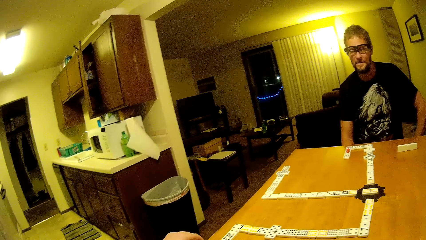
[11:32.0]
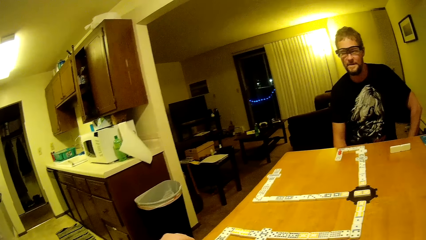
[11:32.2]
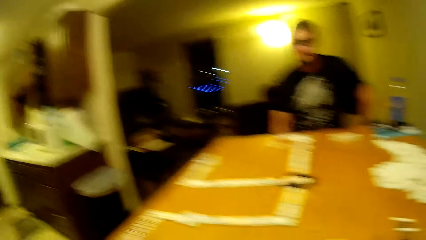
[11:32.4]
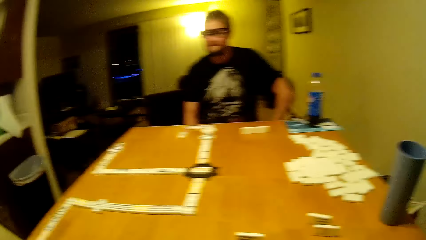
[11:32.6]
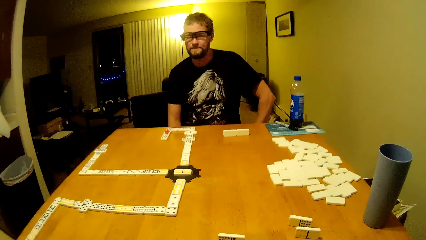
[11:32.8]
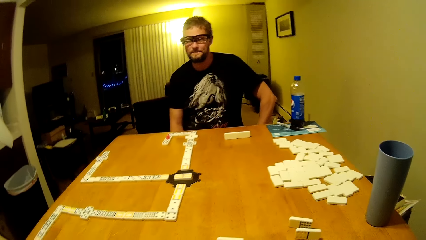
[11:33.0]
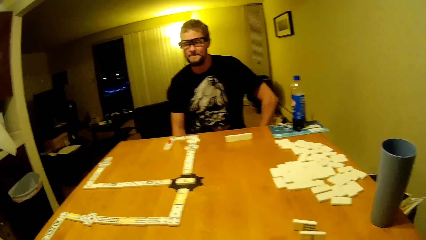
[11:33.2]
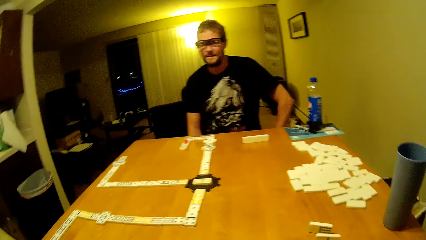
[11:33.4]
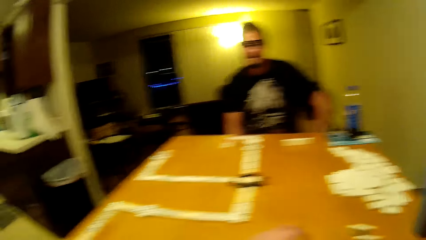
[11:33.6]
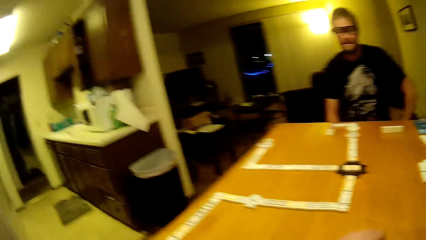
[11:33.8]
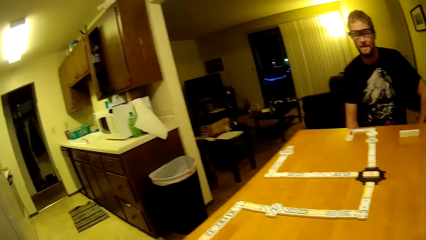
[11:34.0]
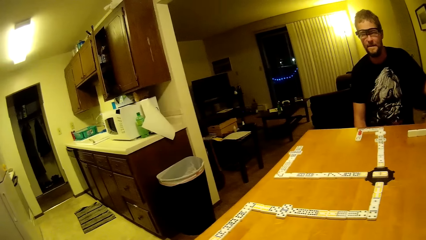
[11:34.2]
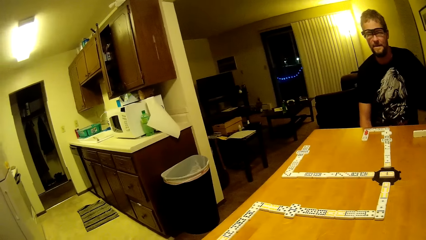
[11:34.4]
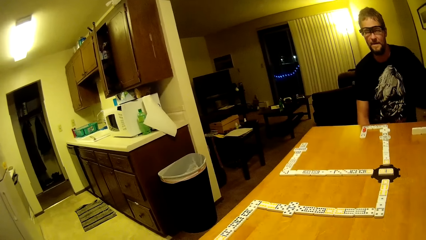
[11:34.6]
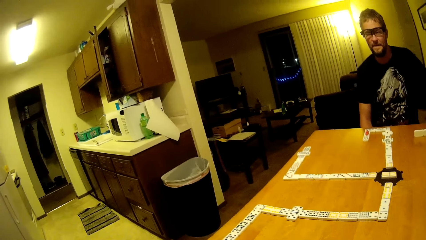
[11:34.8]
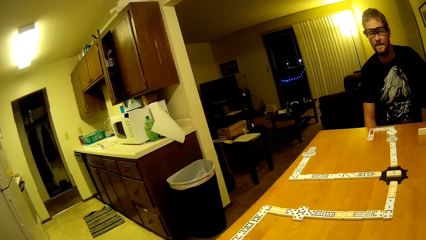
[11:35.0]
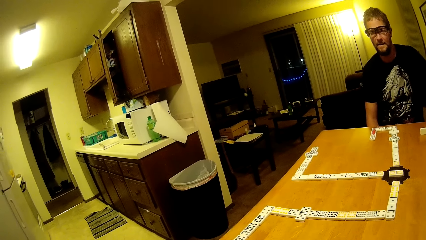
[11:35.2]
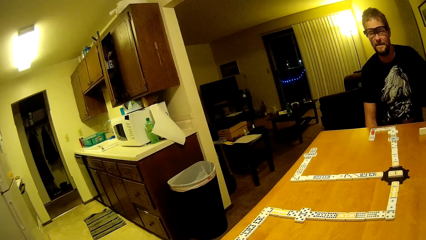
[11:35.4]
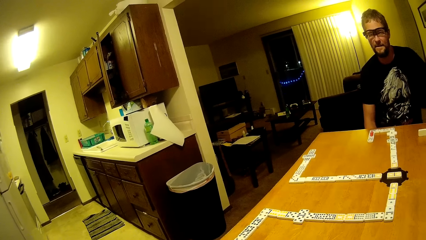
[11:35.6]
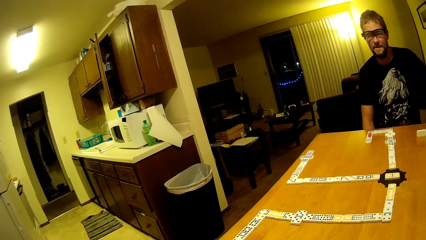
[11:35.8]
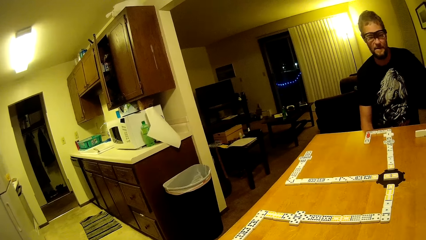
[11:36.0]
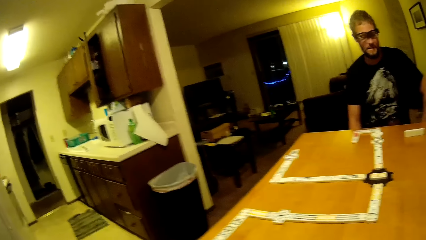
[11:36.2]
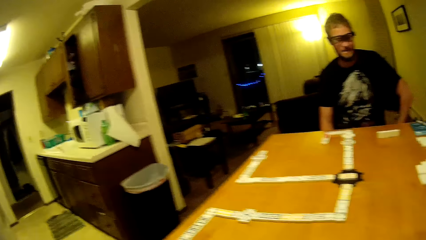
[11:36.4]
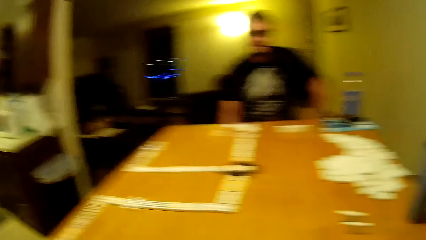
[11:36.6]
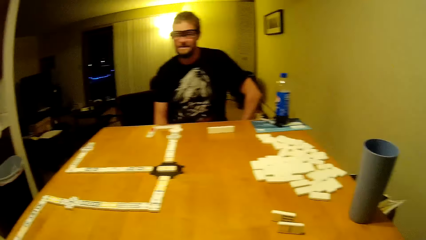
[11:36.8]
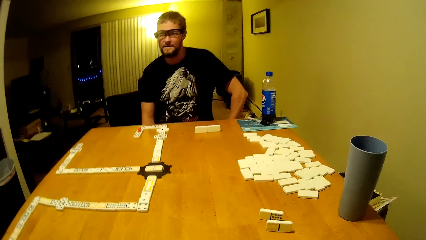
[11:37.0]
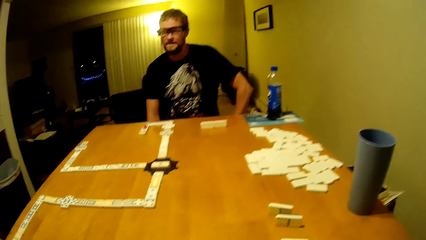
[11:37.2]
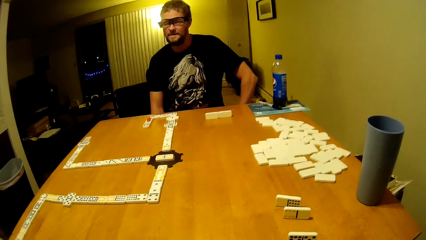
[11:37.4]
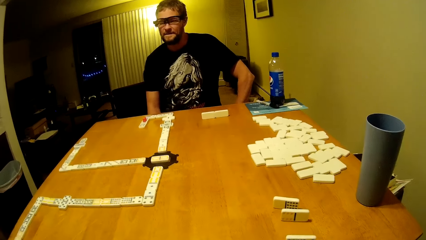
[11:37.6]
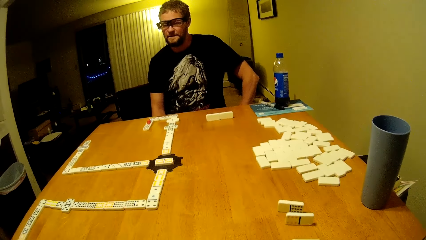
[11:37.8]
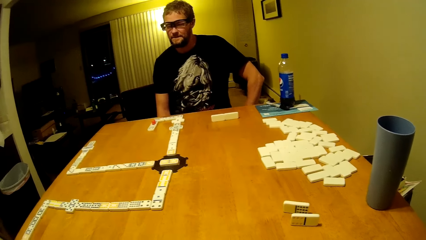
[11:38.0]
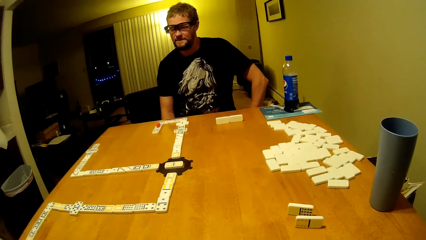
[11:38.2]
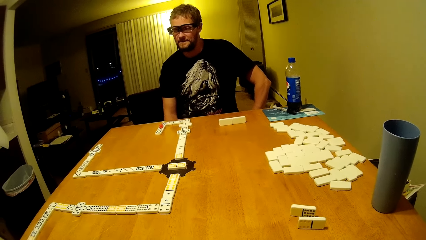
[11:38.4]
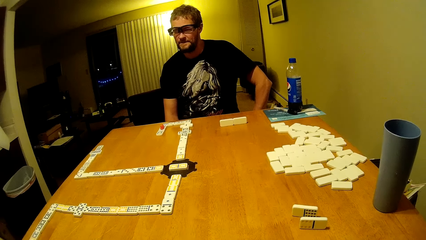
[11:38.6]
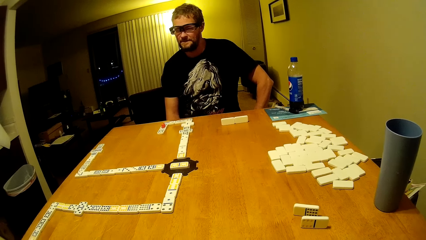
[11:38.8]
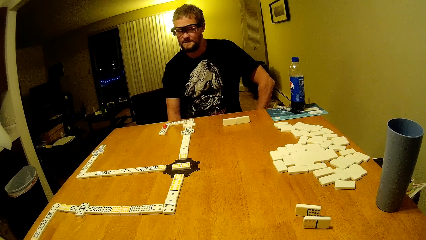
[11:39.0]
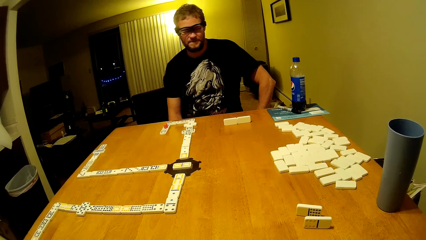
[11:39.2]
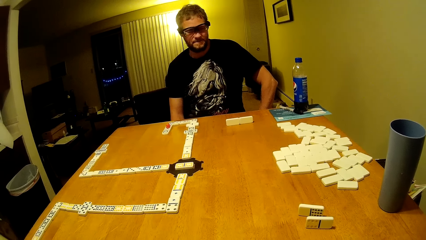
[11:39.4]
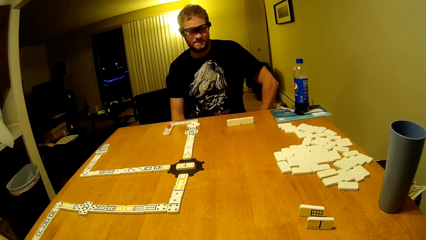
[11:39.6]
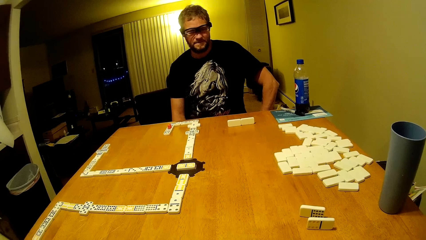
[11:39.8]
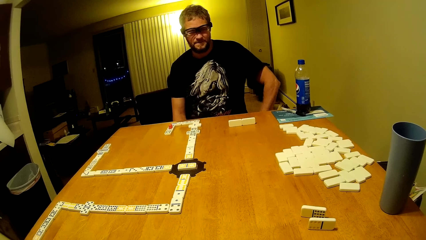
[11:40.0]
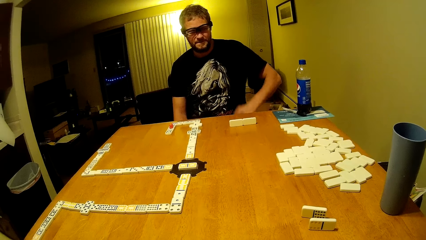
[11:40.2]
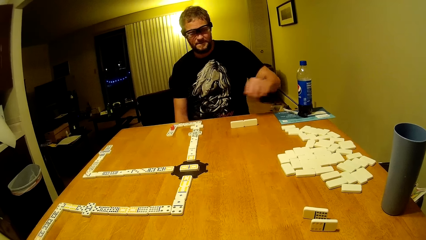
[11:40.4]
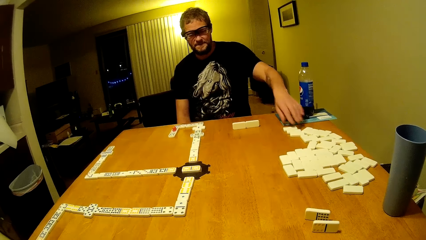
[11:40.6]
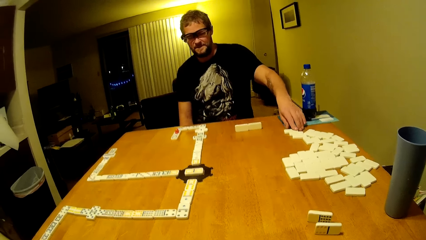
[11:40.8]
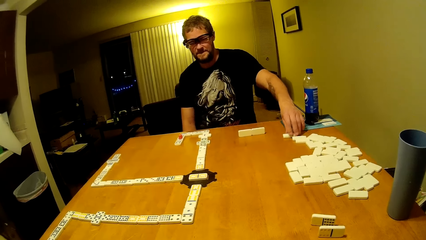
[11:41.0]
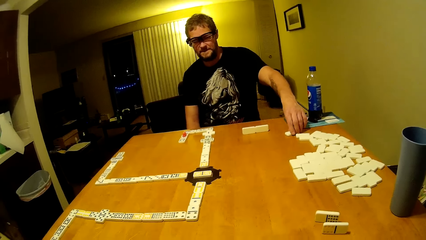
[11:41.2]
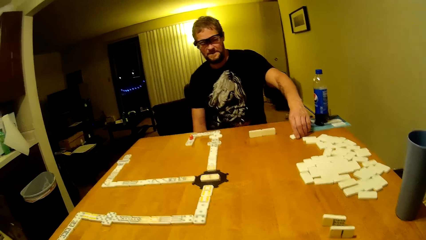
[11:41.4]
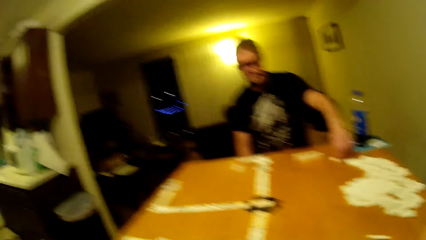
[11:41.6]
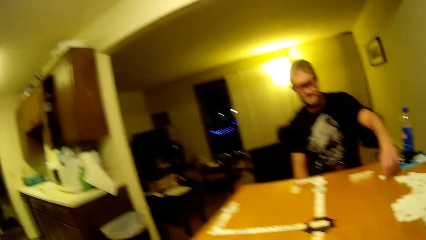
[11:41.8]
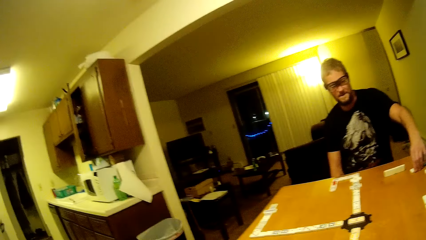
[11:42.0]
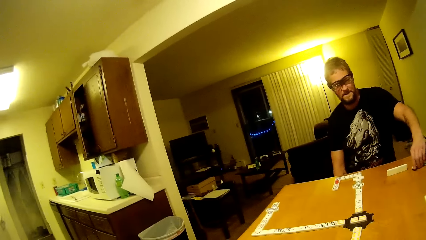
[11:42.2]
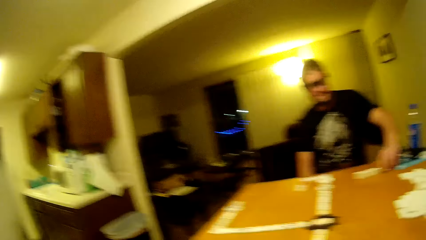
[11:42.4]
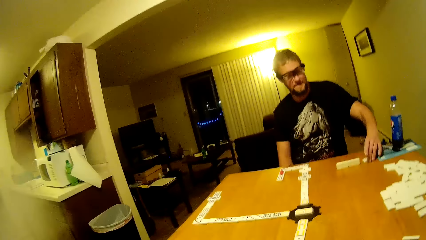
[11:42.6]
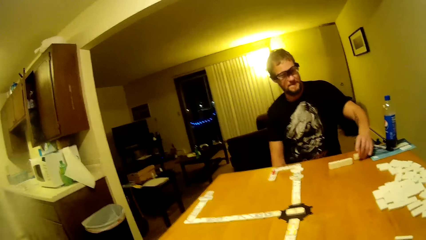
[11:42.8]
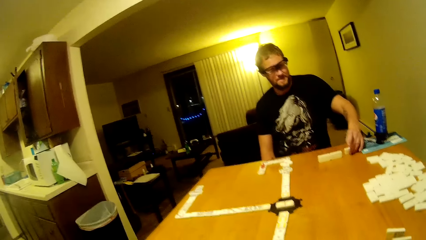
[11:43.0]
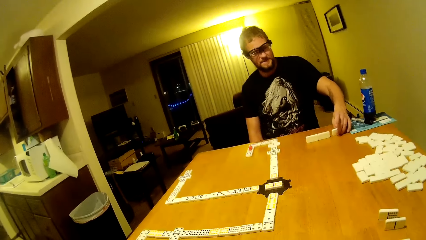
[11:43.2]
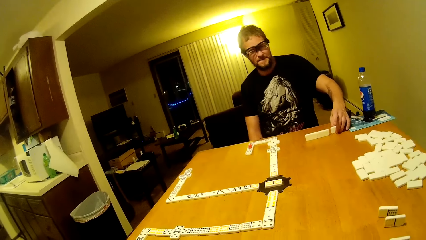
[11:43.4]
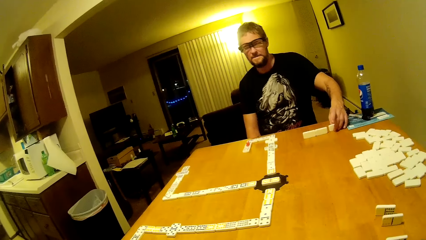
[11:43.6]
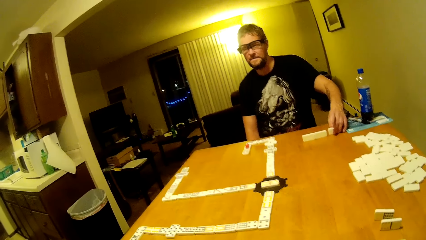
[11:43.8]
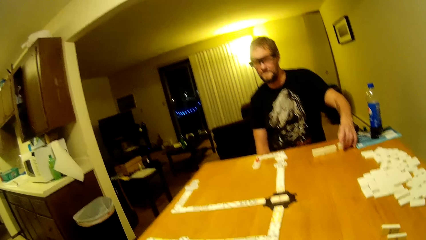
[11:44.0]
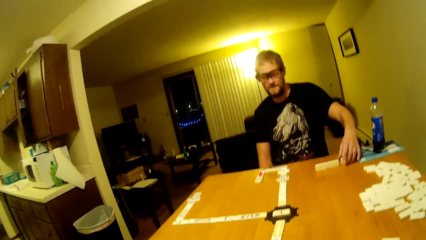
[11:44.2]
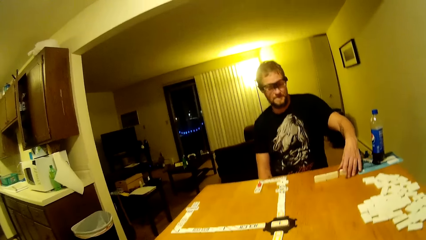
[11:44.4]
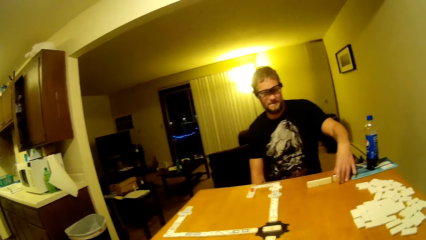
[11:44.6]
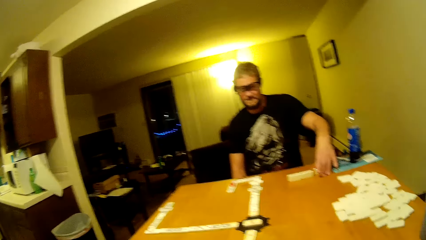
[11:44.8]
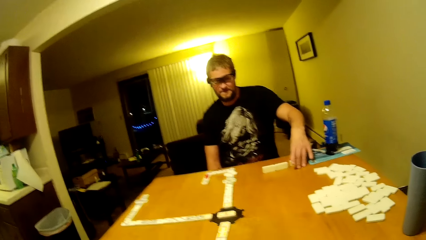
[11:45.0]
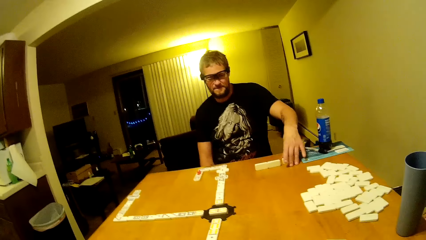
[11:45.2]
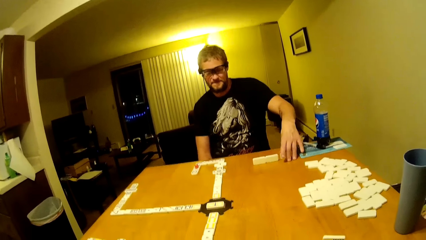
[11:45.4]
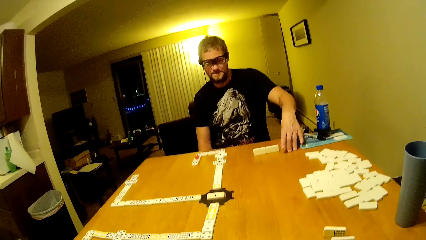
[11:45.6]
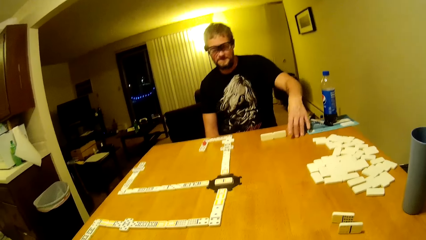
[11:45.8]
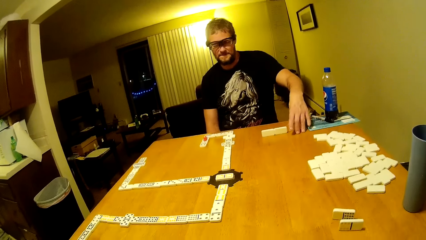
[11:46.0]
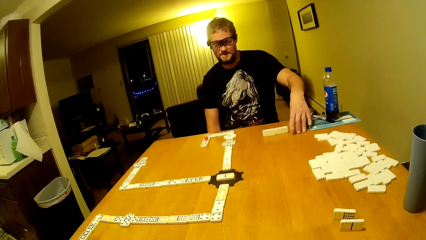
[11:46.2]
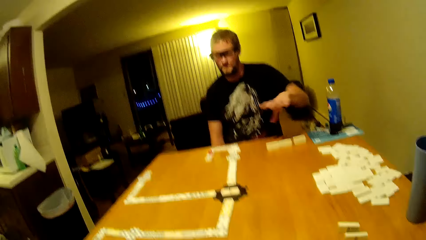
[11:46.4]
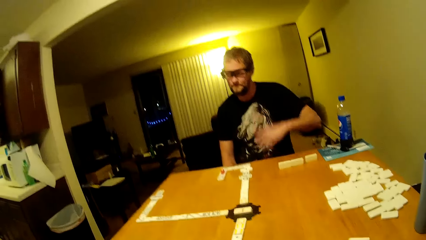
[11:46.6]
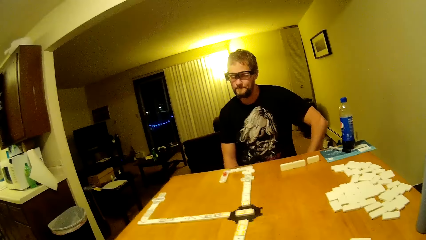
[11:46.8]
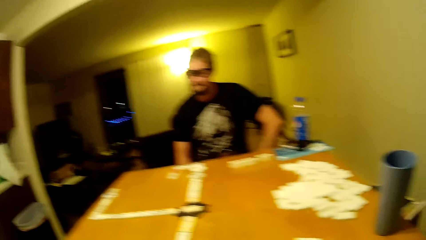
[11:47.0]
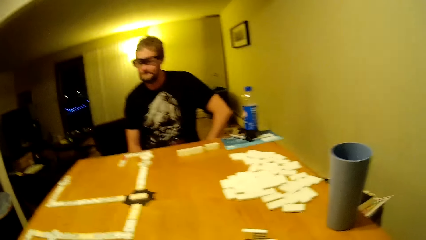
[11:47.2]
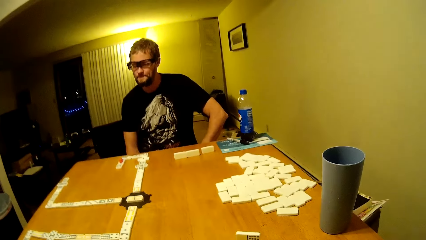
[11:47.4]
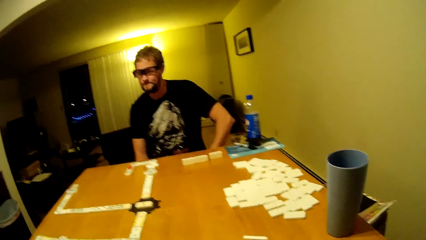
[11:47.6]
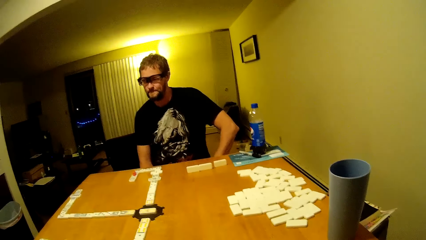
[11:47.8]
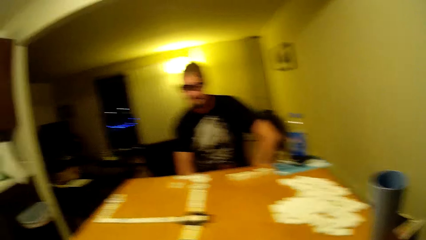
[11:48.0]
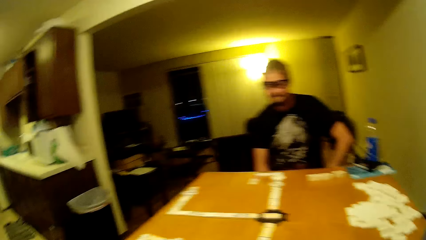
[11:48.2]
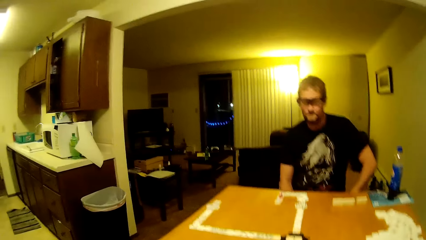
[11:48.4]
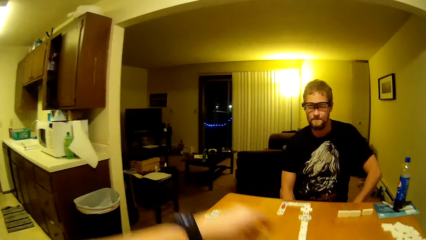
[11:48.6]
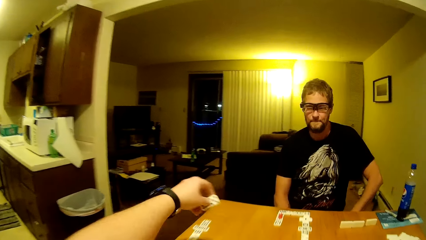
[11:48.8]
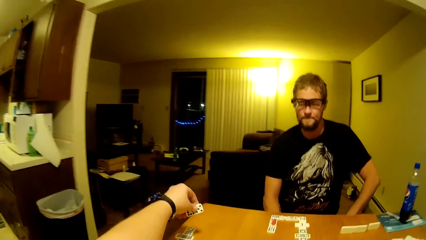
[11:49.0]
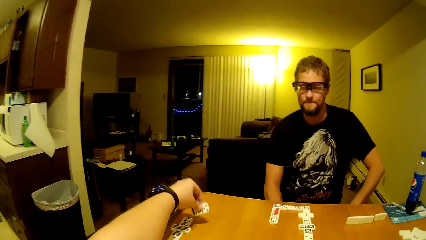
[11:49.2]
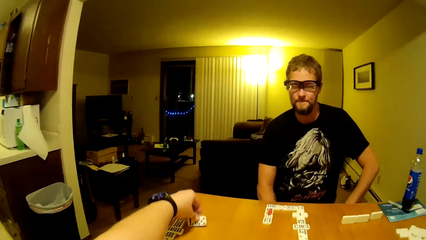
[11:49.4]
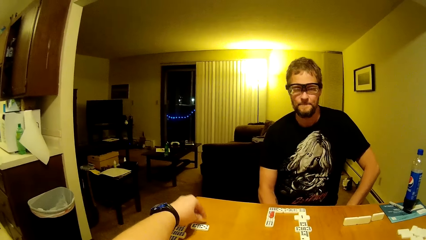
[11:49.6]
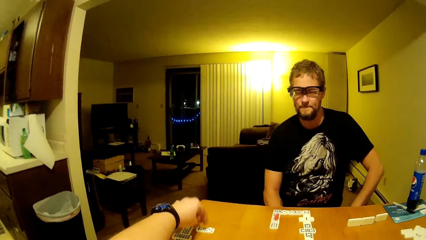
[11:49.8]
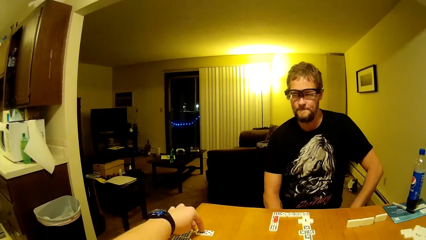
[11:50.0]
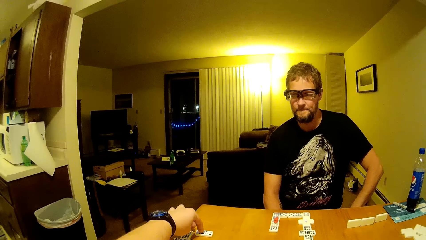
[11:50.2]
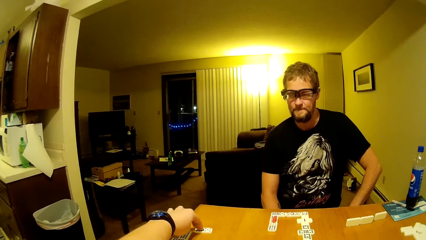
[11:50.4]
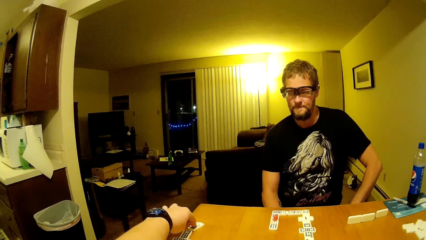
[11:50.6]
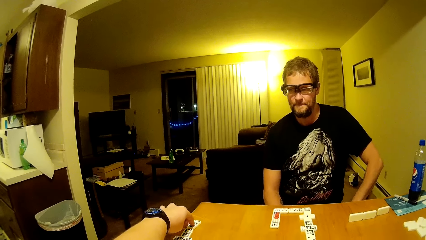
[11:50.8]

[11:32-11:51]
The camera wearer plays dominoes. They look around. A man picks up a domino. The man plays dominoes. The man removes his hand from the table. The camera wearer plays dominoes. They place the domino on the table.
